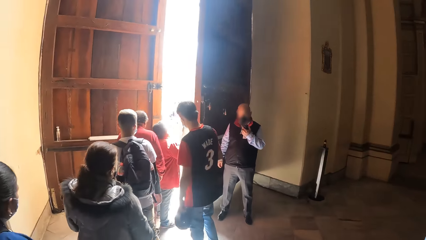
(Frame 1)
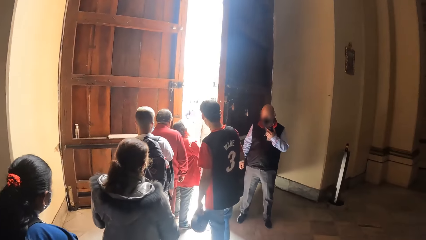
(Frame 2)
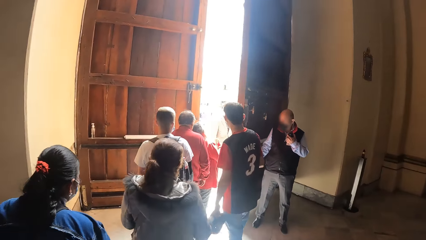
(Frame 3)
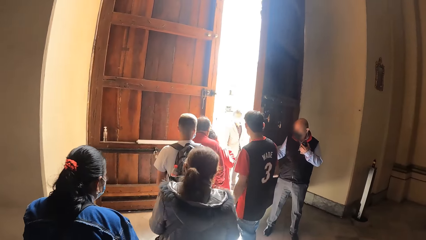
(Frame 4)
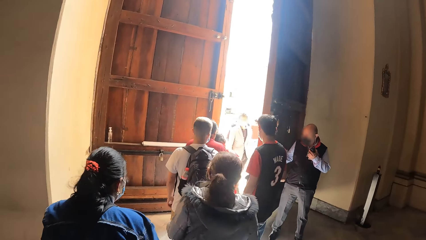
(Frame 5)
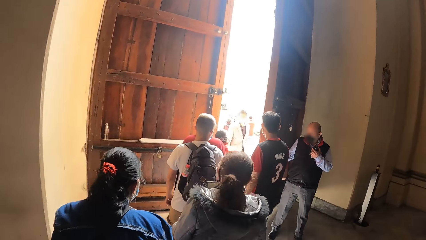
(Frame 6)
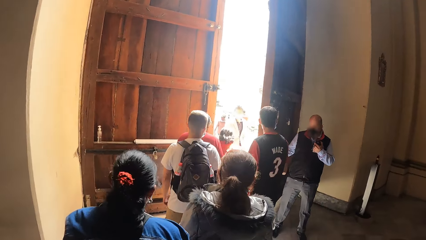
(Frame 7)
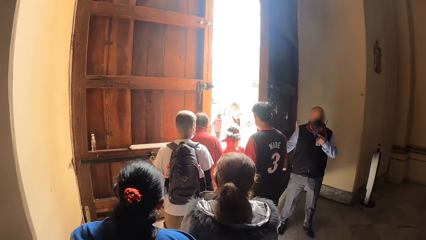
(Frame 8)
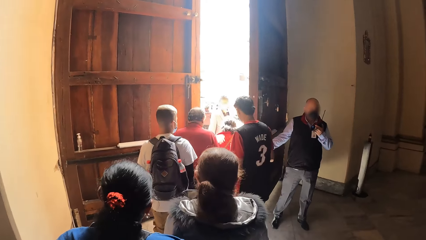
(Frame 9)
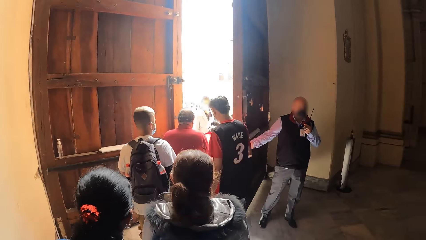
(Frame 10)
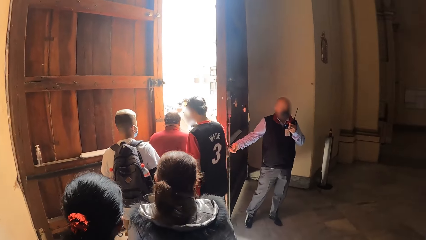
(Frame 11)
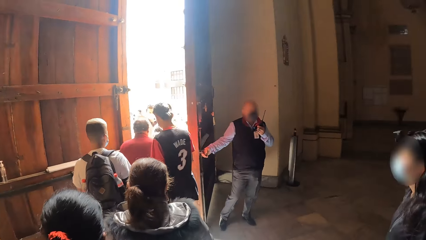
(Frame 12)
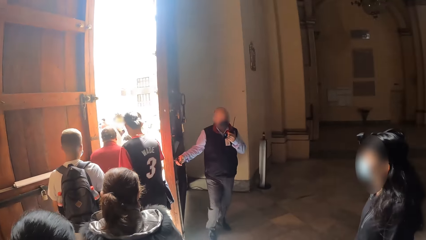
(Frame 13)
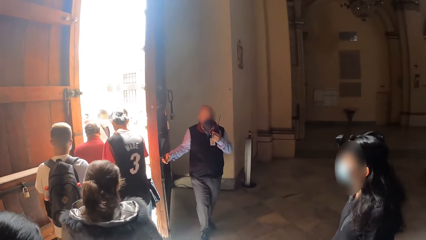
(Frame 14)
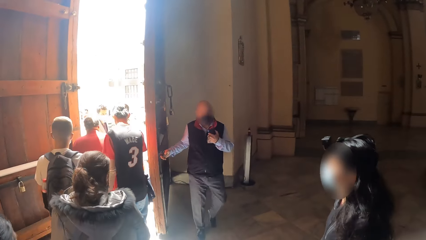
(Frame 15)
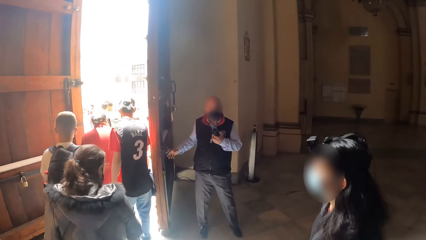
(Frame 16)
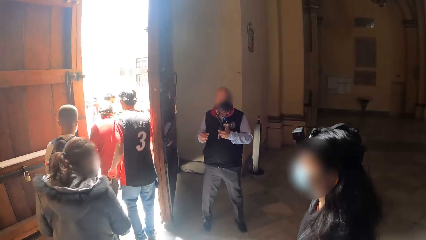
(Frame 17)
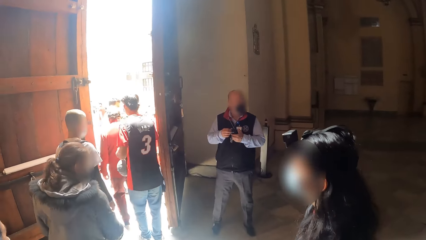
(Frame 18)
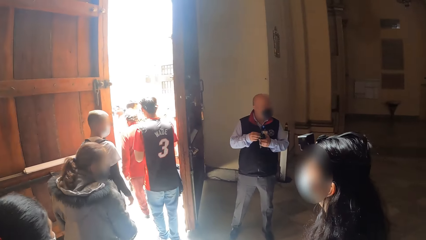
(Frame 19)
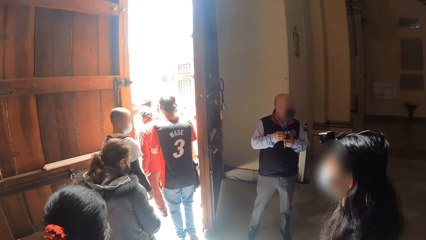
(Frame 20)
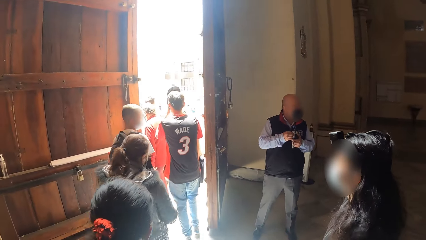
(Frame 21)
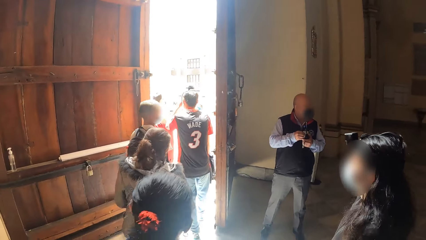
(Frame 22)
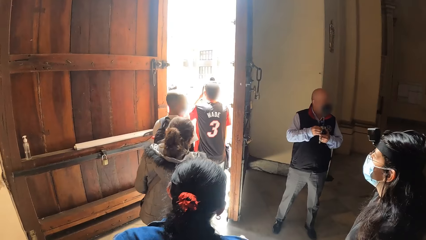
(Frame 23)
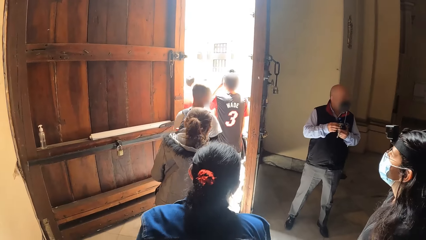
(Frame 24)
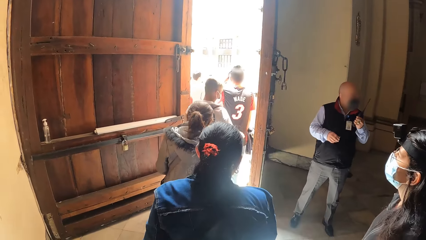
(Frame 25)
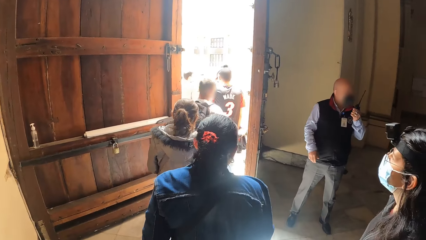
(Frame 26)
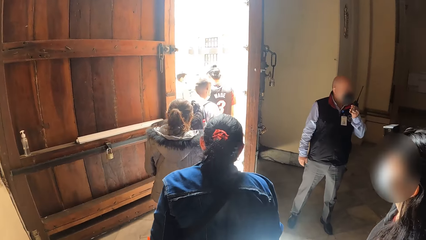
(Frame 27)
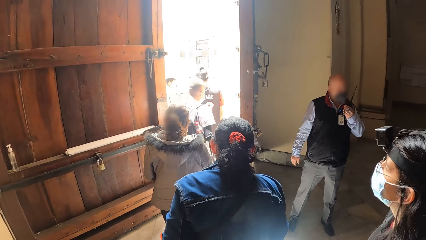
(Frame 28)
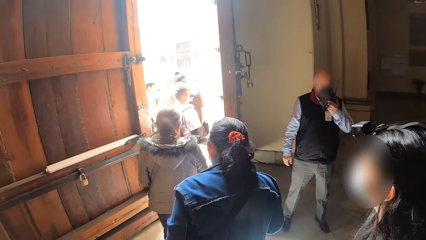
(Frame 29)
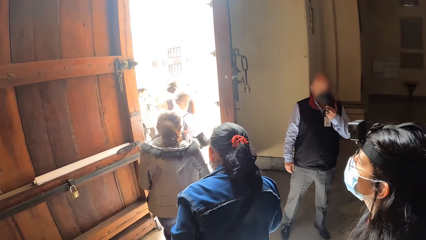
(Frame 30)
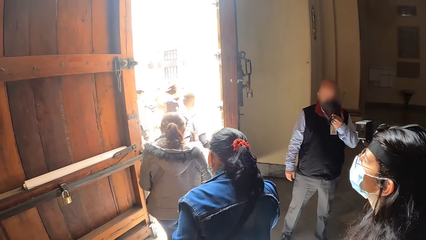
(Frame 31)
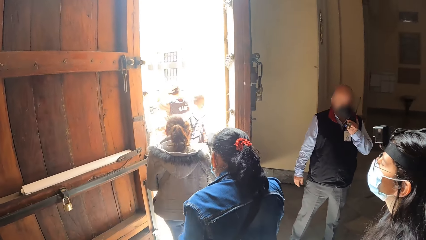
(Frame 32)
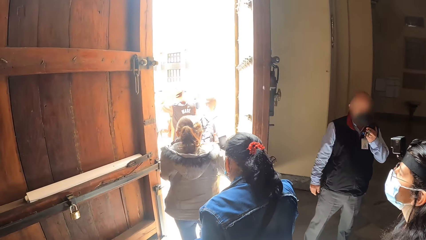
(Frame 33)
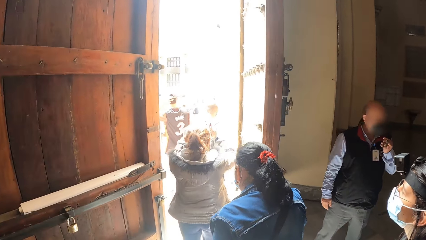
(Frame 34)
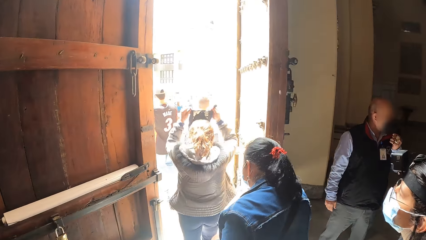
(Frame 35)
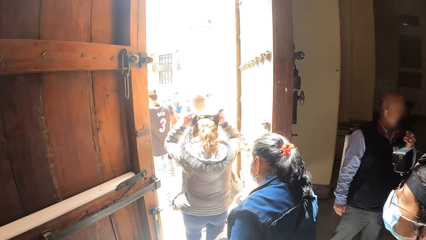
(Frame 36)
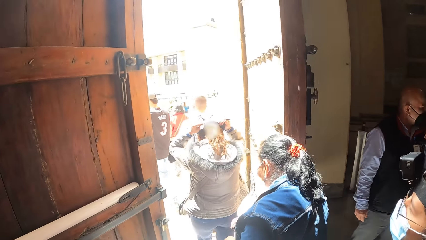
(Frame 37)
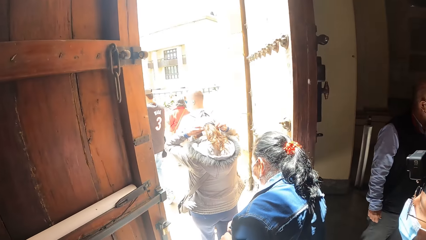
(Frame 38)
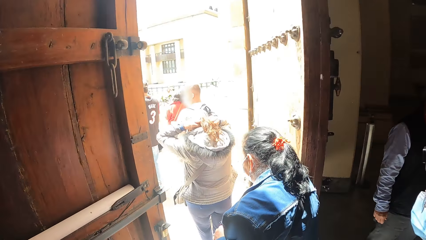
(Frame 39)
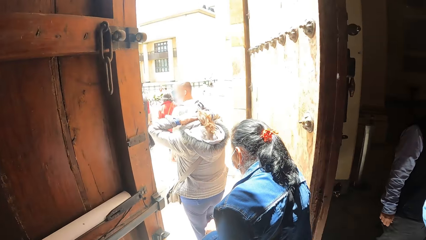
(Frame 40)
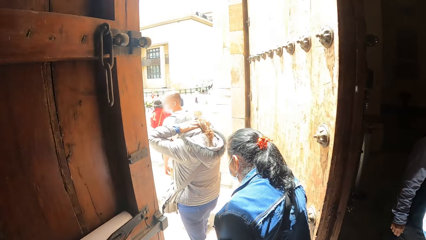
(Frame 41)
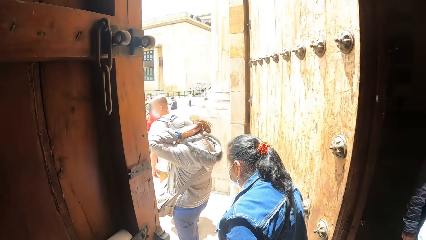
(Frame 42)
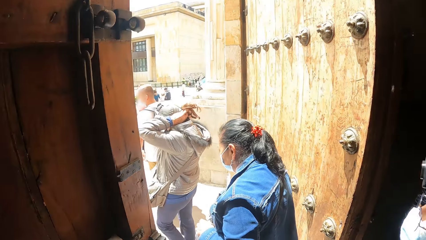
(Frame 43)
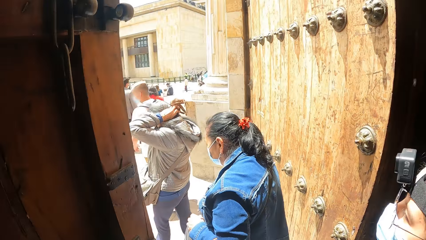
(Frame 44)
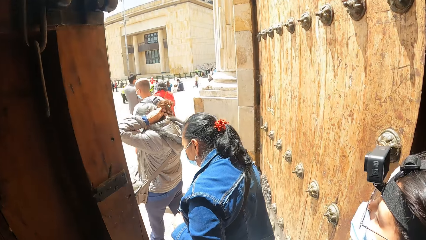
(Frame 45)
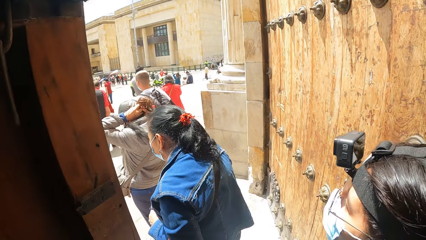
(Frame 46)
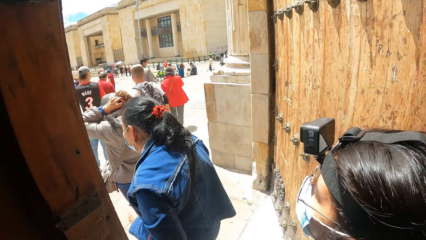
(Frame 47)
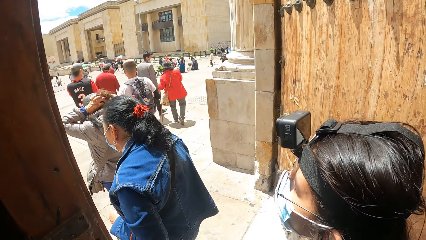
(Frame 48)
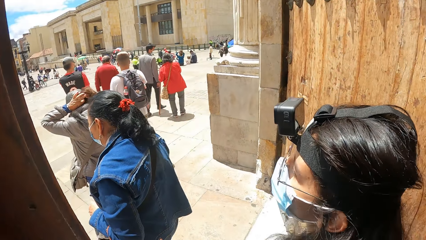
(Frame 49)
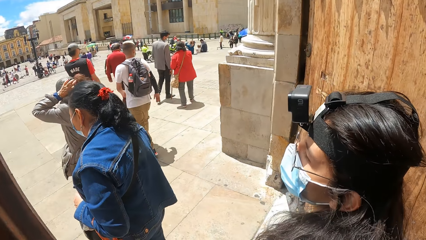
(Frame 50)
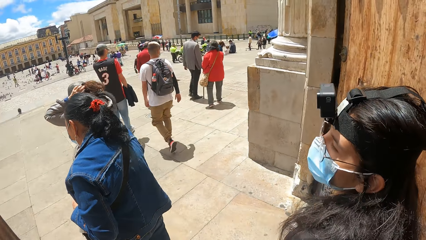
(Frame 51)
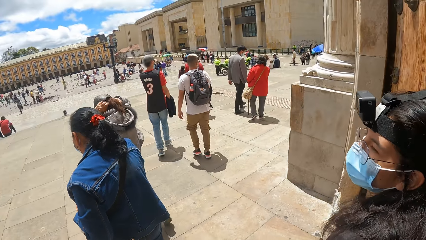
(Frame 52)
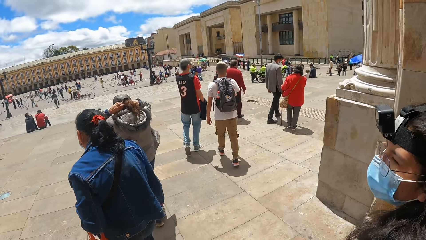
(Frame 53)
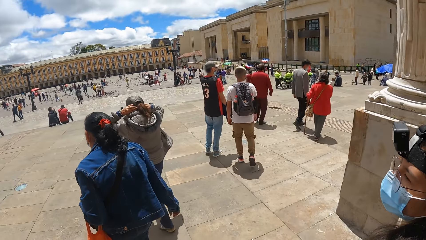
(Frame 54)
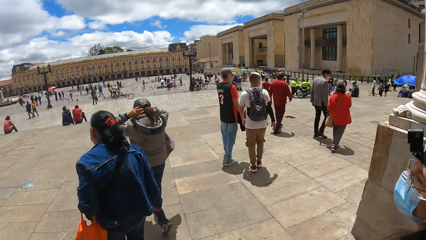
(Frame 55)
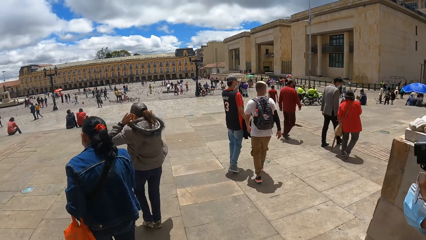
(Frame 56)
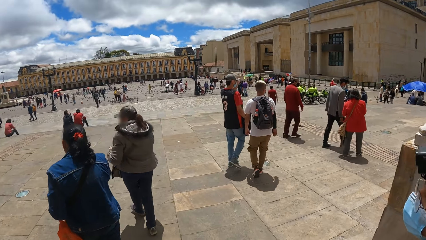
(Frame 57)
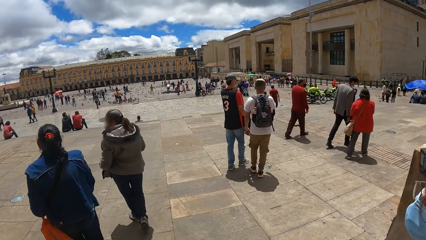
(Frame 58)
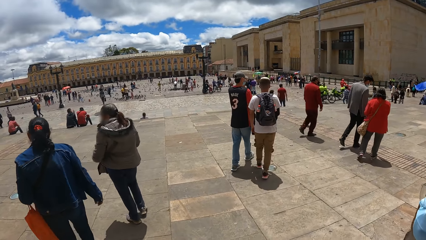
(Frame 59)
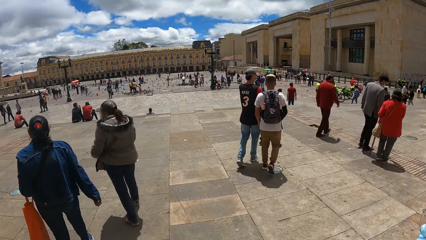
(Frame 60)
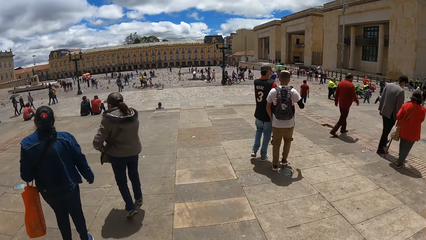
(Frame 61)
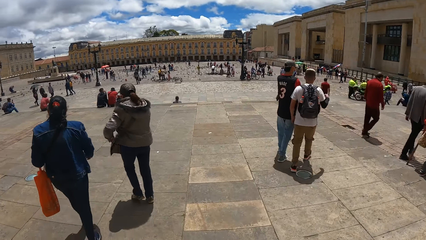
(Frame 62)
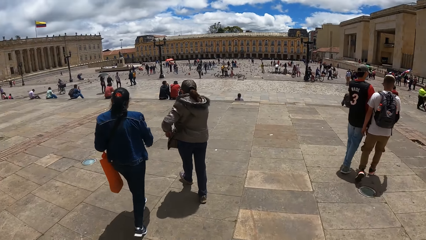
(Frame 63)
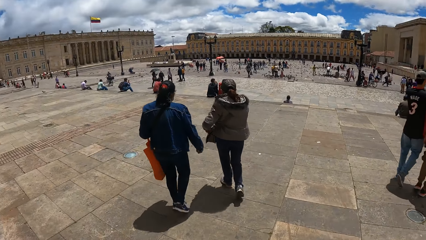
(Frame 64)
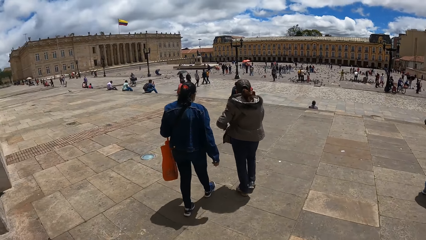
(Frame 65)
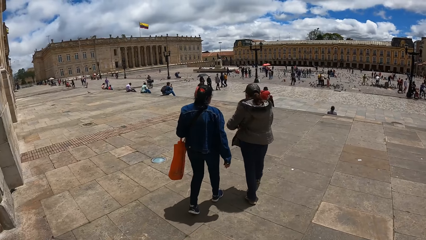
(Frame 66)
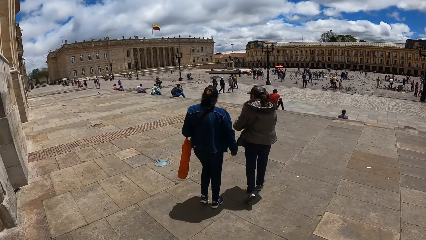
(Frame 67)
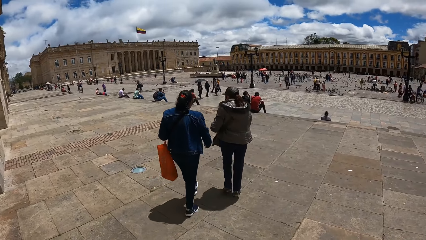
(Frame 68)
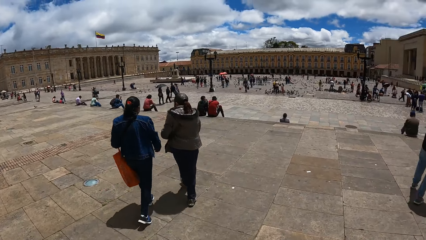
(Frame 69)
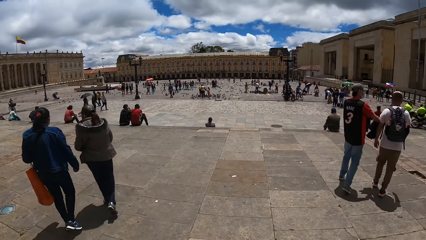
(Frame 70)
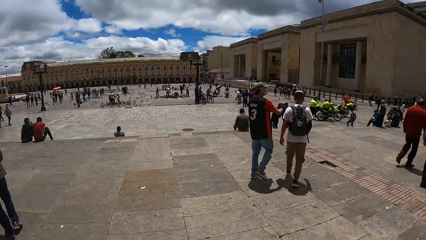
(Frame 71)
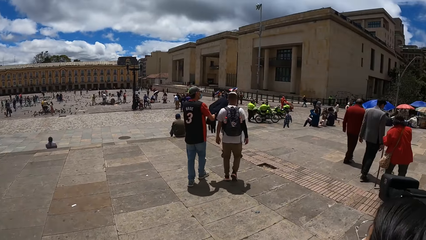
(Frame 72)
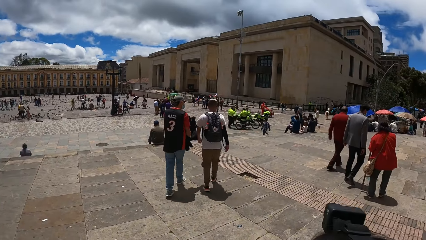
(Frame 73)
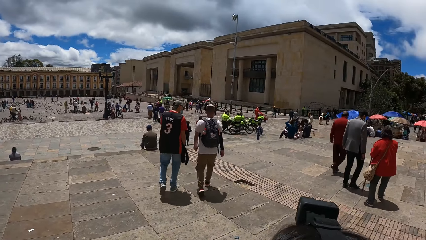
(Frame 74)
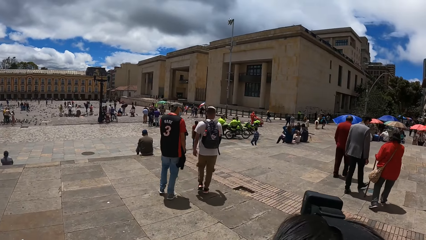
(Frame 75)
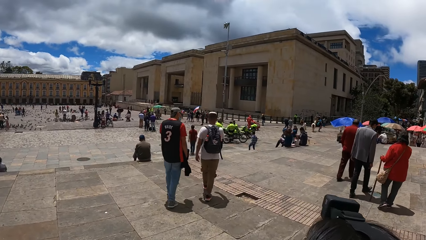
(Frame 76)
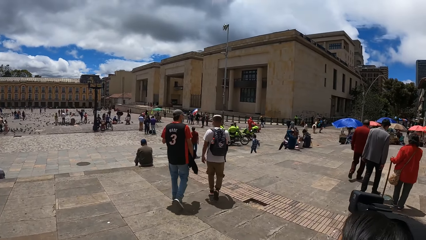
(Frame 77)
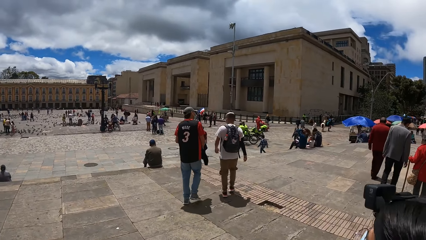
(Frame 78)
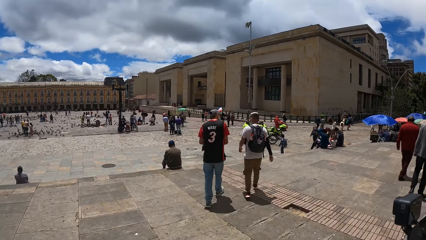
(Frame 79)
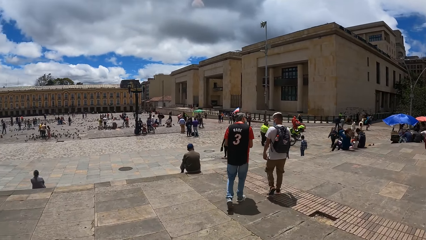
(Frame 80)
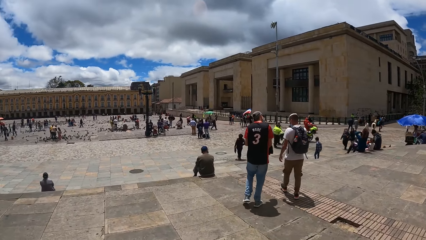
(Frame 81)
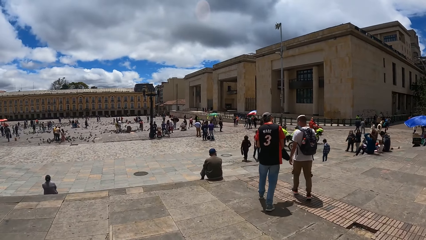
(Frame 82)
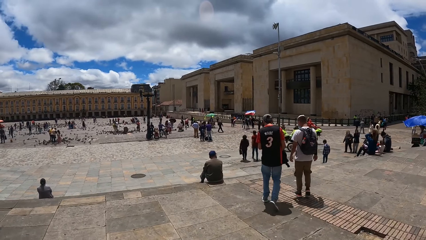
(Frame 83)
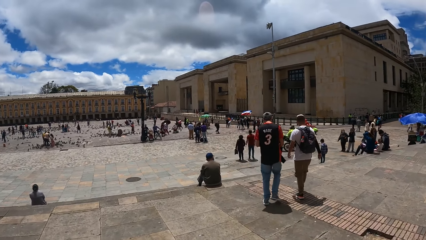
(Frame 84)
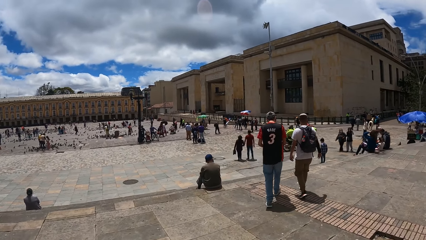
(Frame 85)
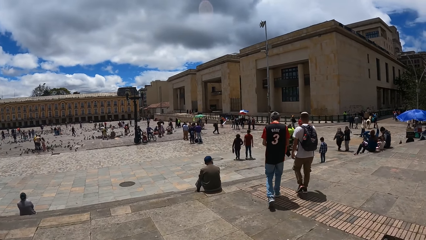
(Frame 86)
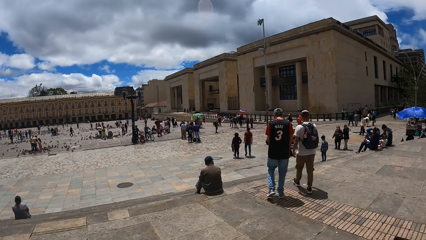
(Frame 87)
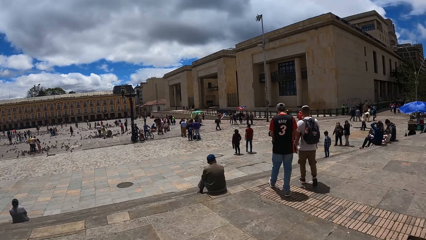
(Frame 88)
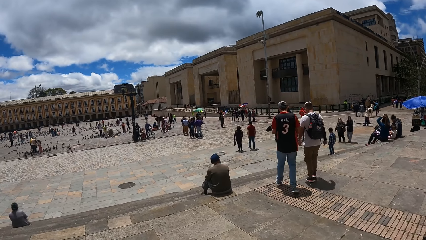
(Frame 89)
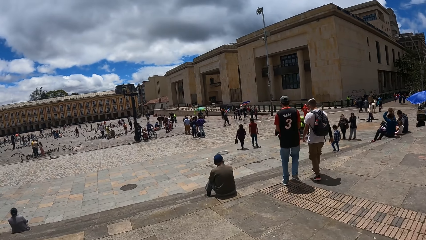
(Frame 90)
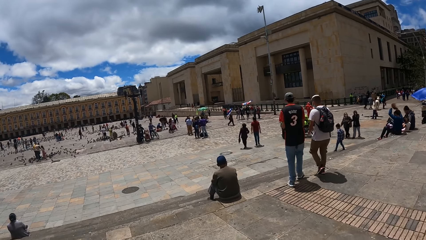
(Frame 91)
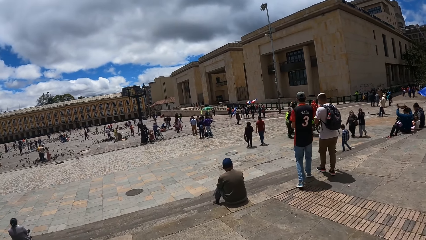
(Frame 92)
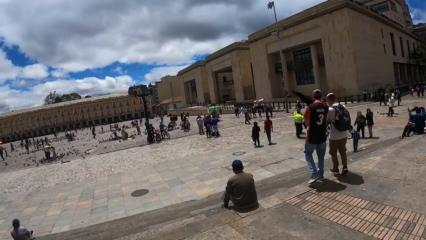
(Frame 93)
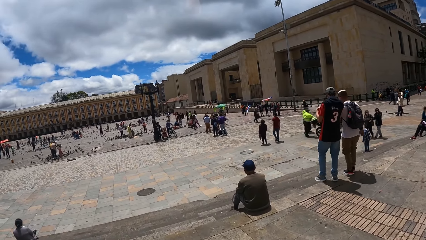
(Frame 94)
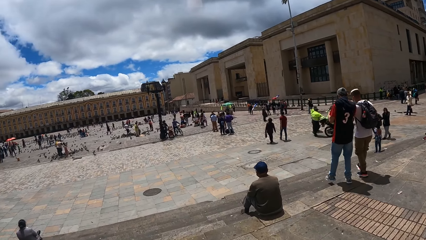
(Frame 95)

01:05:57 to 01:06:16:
The camera wearer walks out of the church. They look around the street.
